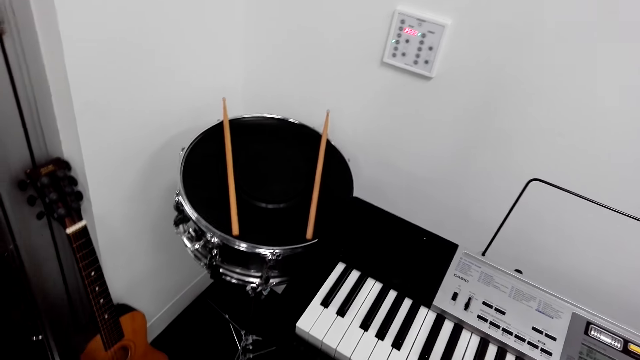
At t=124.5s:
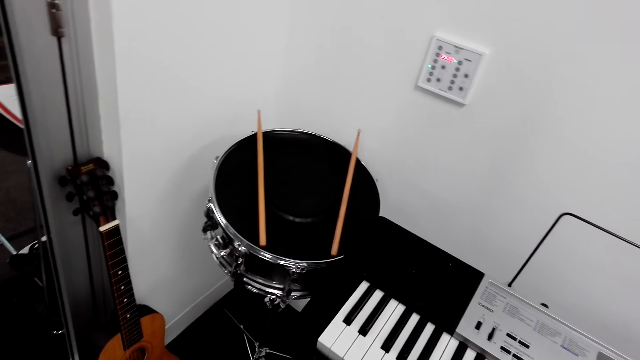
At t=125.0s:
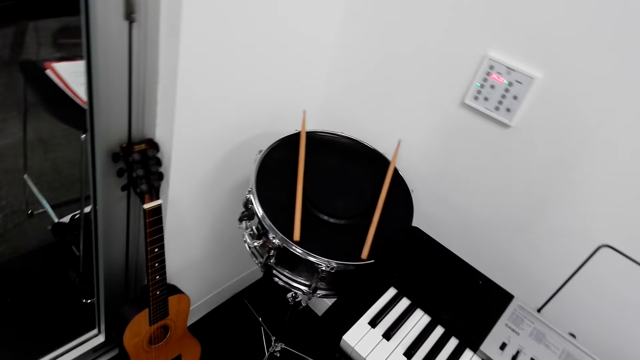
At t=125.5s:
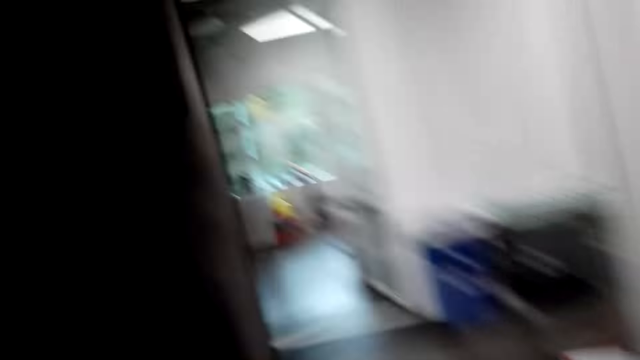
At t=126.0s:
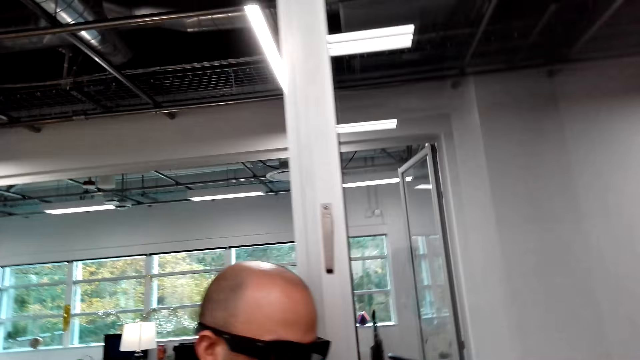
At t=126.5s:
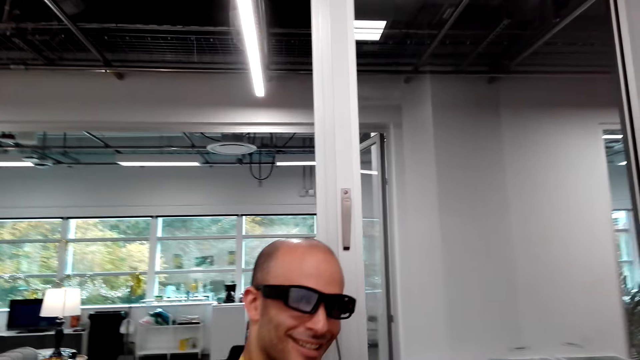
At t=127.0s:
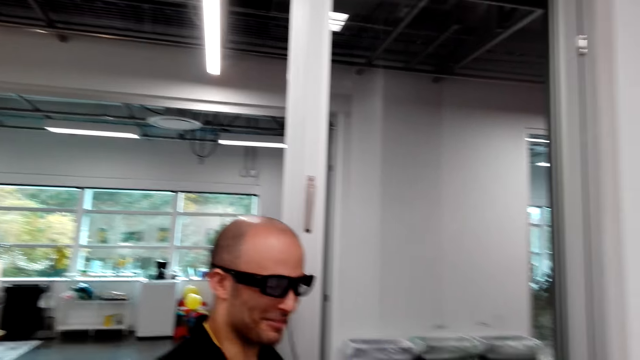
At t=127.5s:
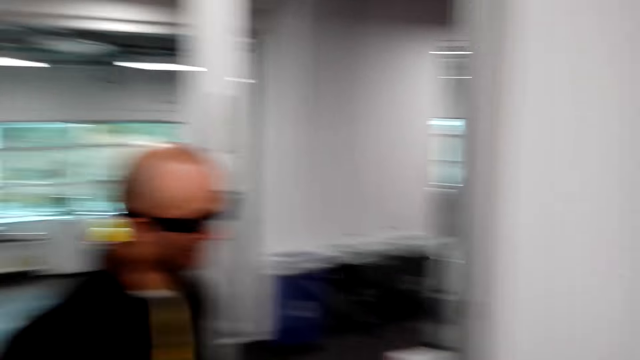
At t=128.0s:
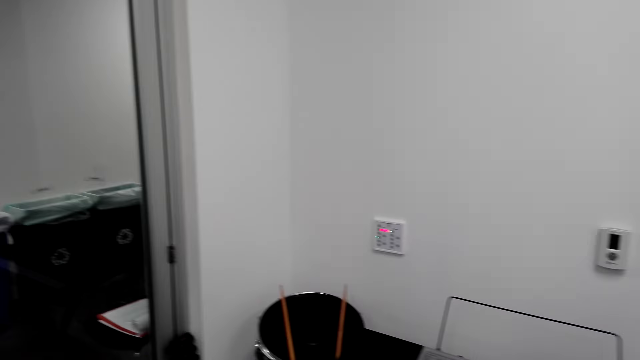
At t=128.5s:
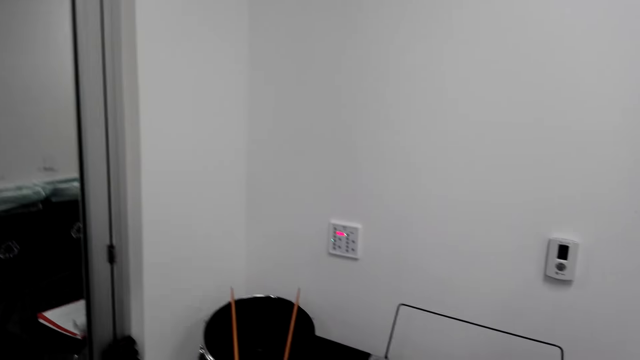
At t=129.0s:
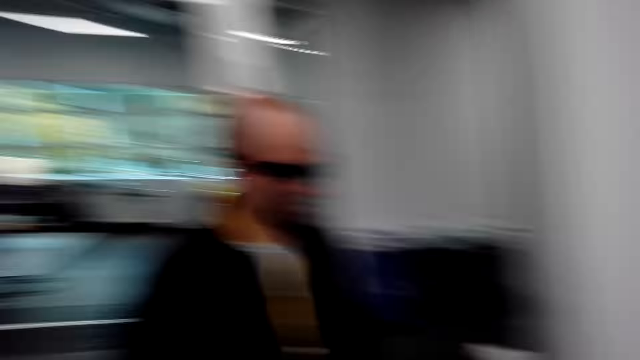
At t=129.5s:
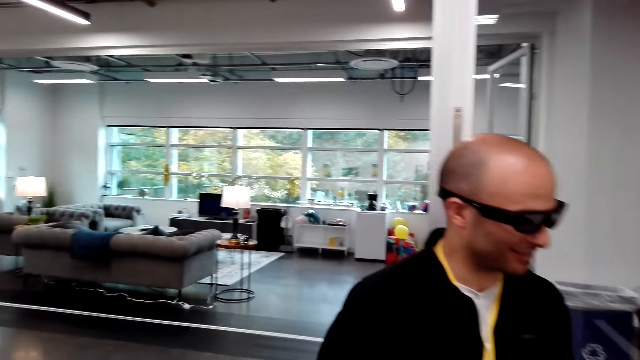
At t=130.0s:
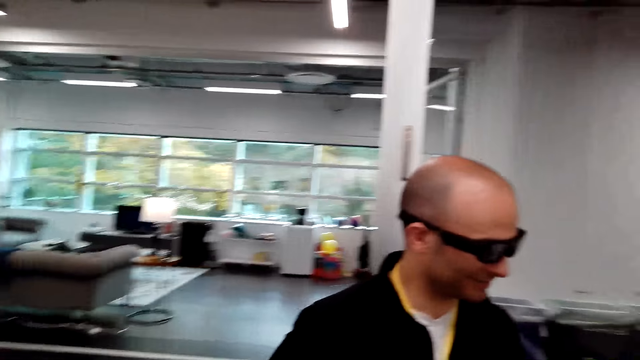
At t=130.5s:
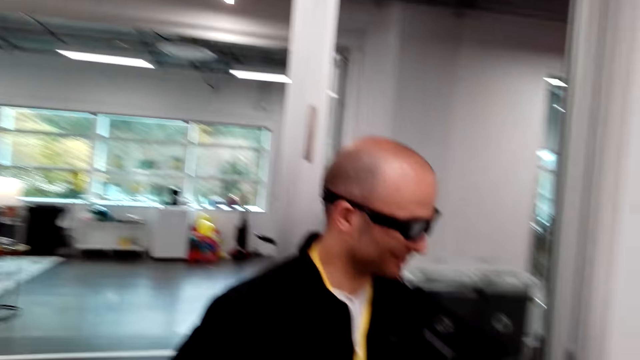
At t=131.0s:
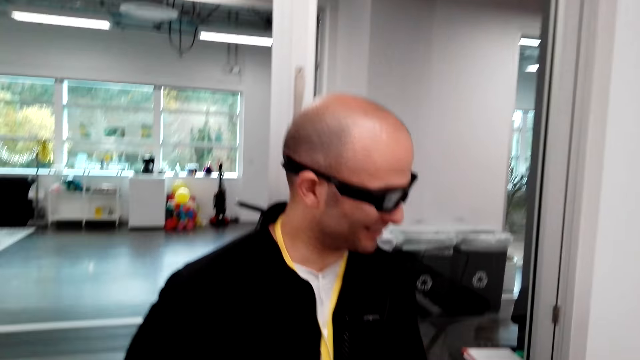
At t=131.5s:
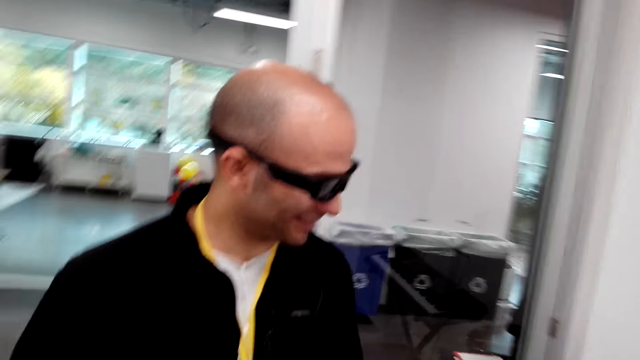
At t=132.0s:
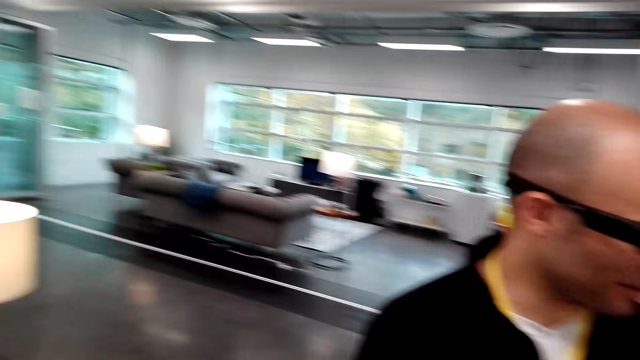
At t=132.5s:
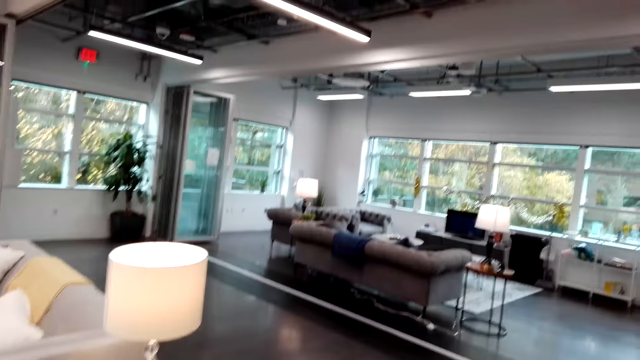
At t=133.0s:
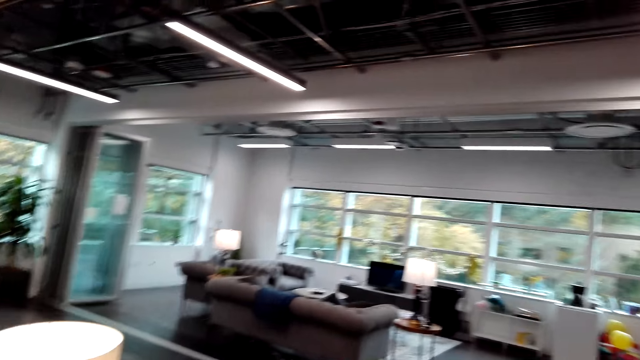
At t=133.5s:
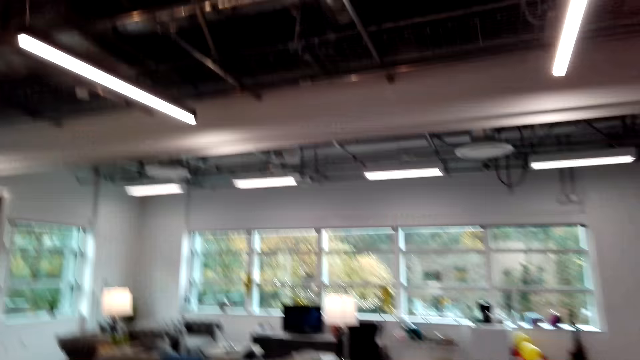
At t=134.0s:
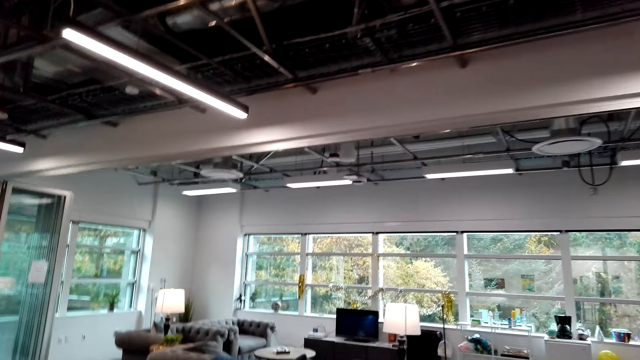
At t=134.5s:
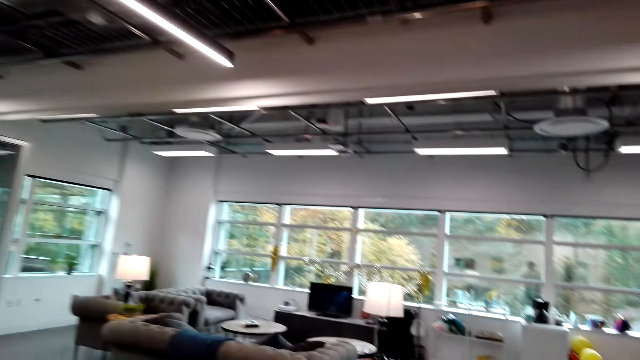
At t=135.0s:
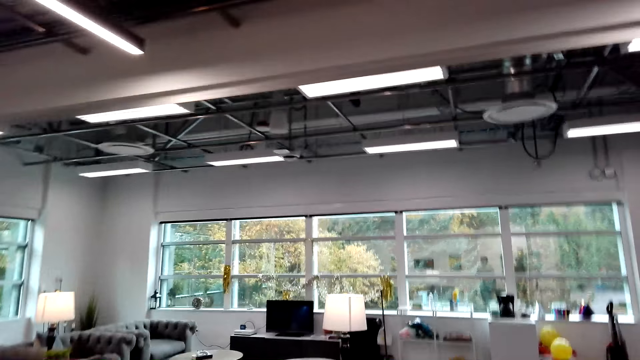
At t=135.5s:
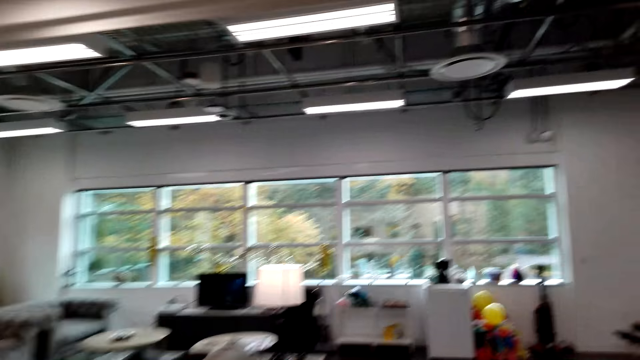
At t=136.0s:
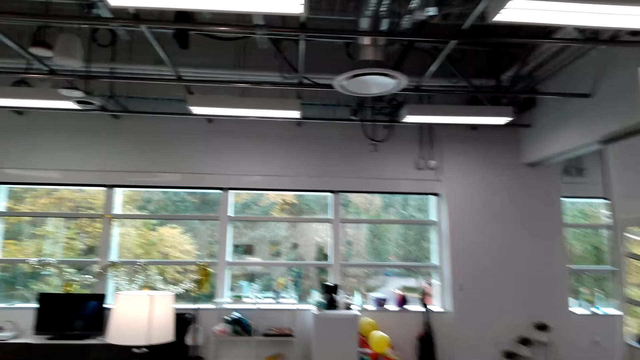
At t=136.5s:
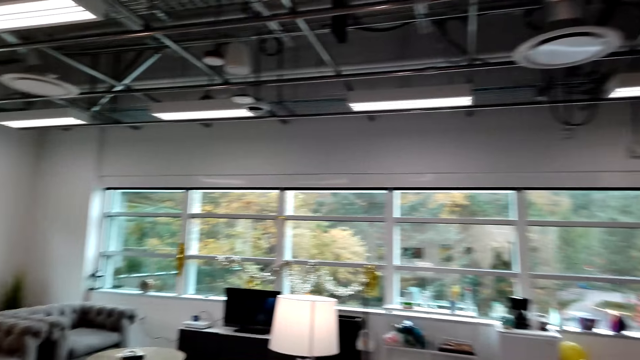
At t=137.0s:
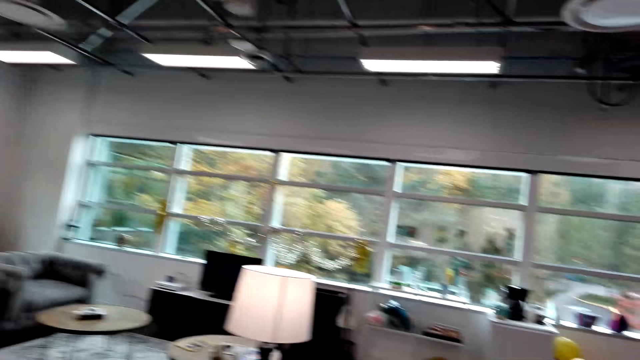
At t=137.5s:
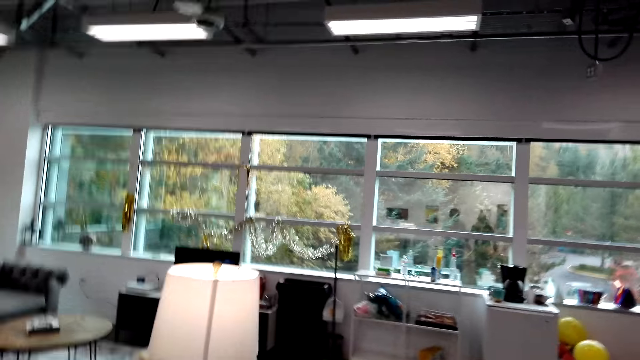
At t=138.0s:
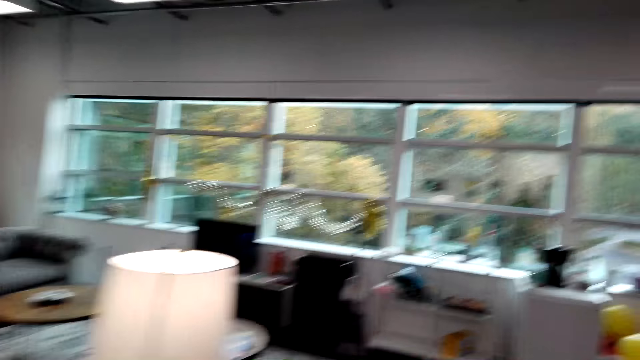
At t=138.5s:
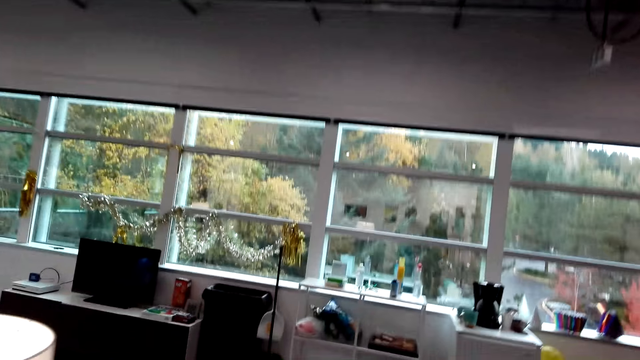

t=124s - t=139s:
The camera wearer turns left and converses with a man. They look around. They look around again and walk around the room.

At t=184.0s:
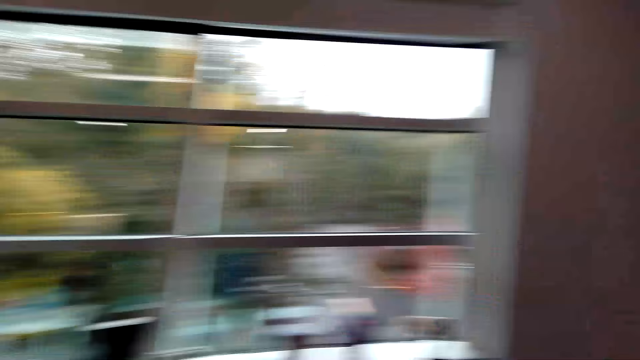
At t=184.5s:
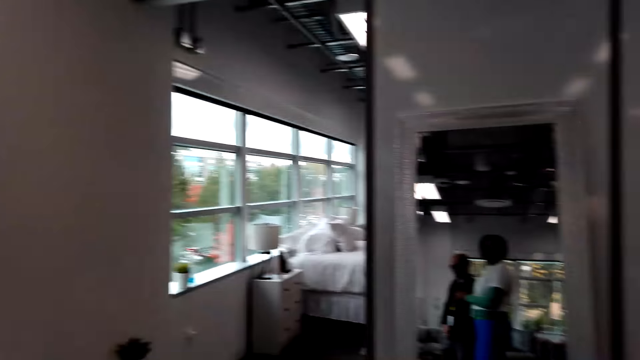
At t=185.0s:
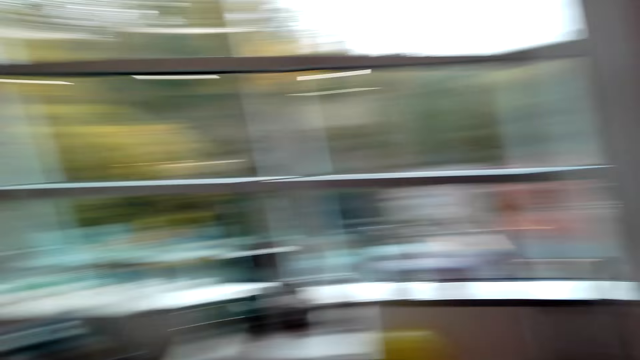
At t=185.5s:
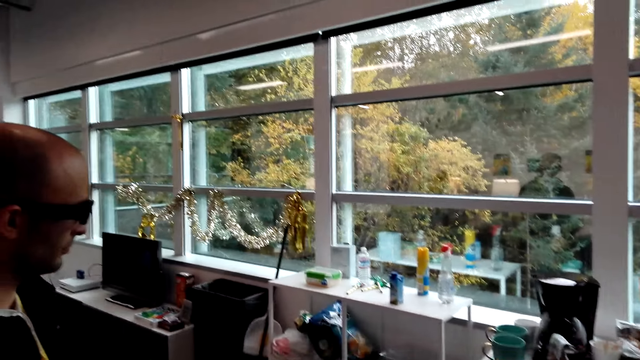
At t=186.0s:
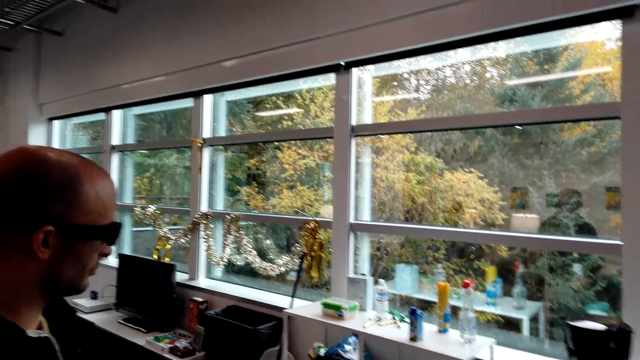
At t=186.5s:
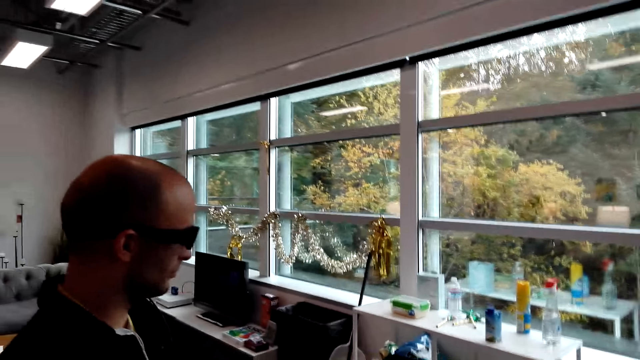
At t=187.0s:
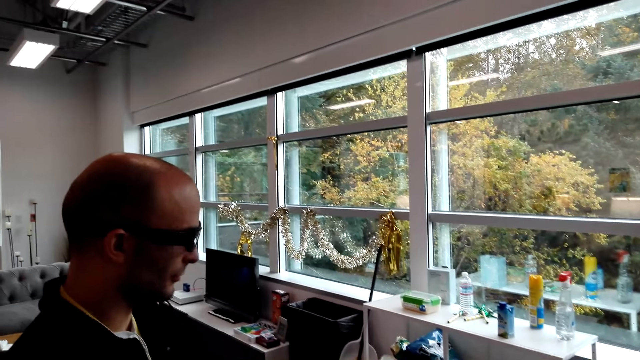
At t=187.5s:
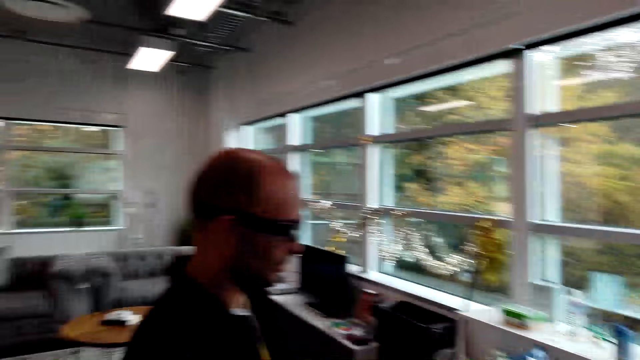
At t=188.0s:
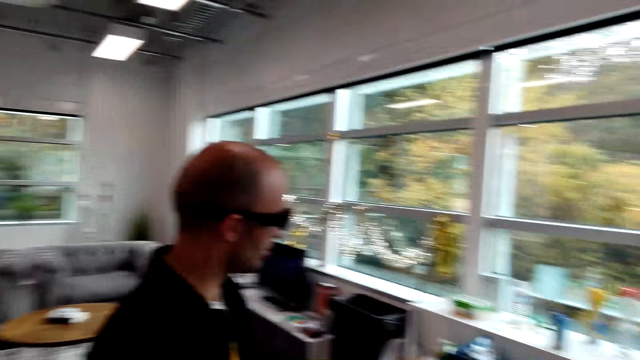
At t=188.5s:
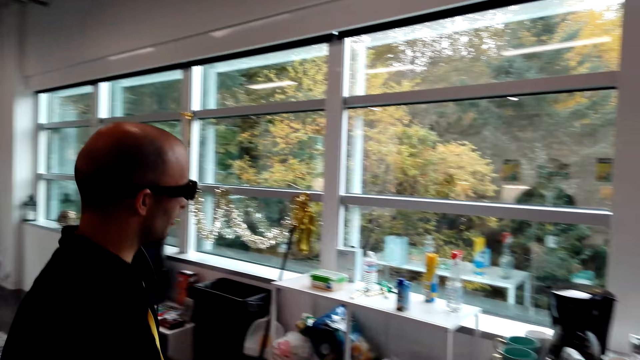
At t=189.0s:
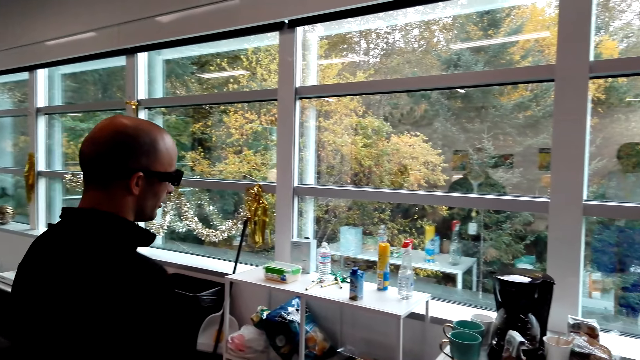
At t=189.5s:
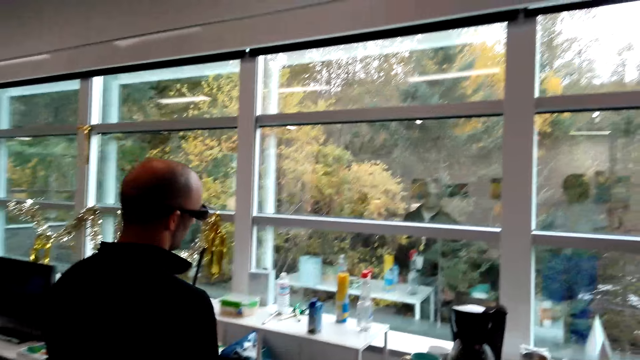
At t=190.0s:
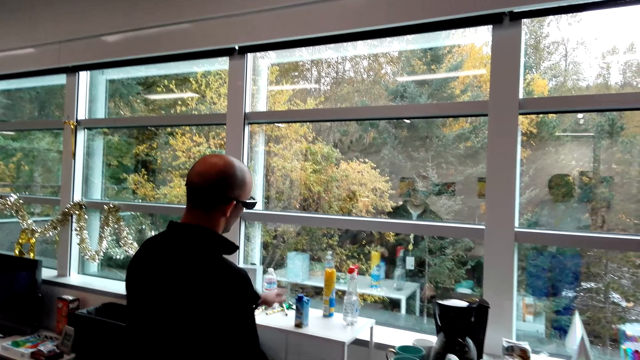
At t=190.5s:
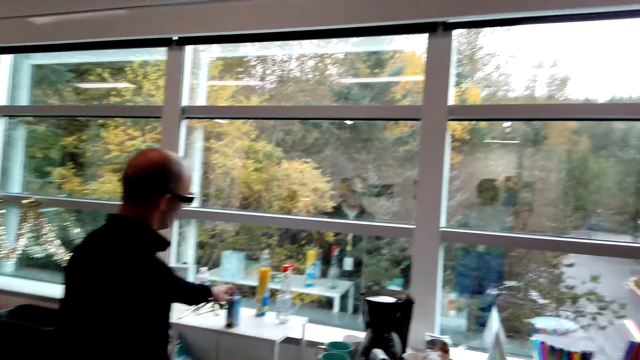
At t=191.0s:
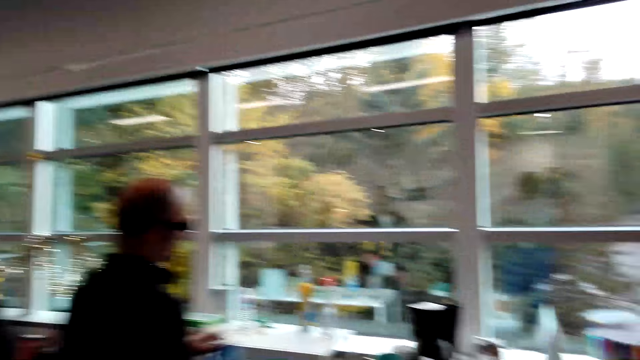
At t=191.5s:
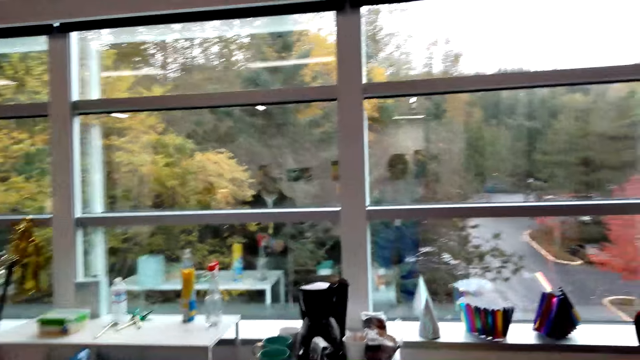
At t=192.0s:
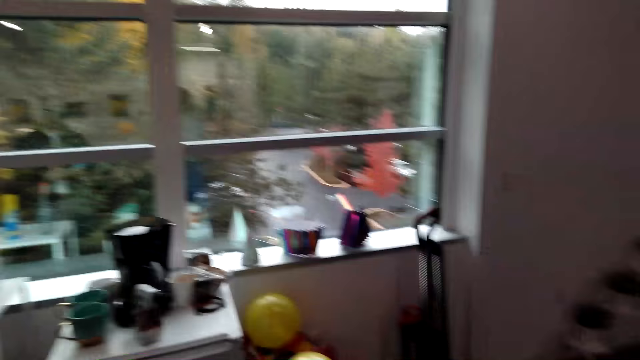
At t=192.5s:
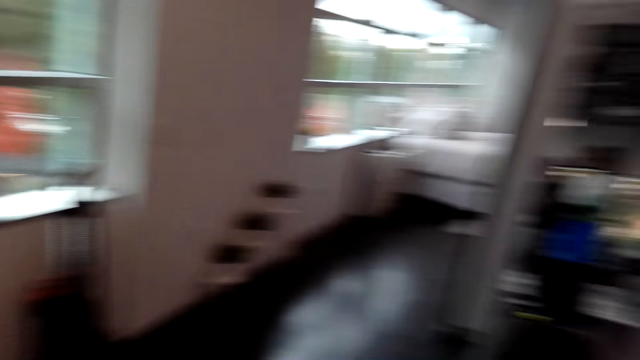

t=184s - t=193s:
A person stares at the window. The person points at the window. The person takes the packet of something.
